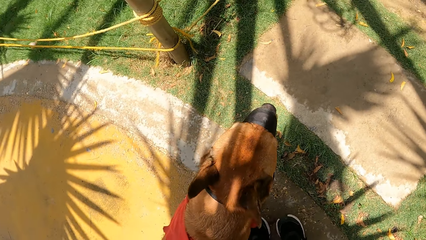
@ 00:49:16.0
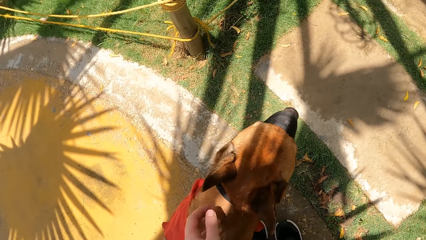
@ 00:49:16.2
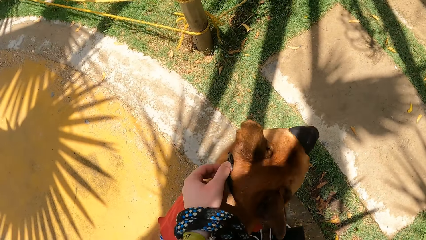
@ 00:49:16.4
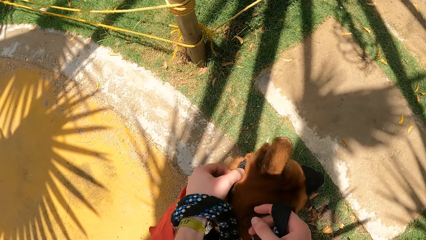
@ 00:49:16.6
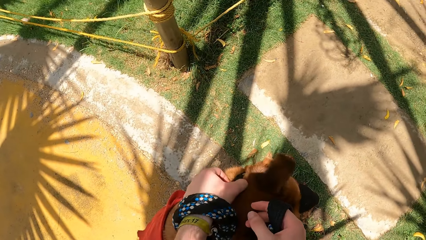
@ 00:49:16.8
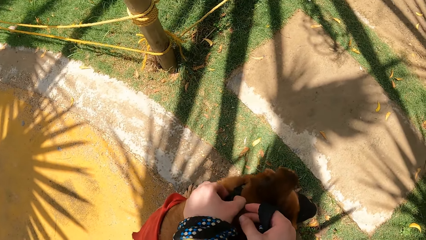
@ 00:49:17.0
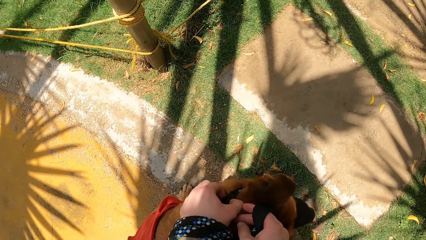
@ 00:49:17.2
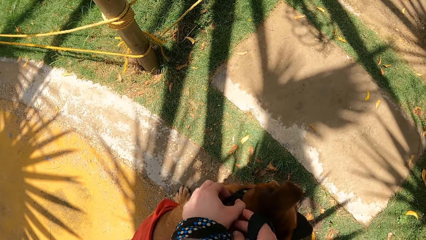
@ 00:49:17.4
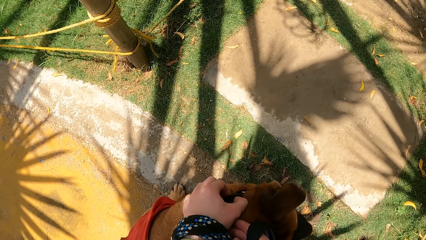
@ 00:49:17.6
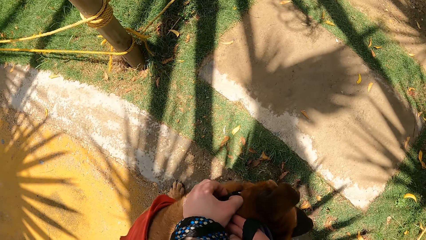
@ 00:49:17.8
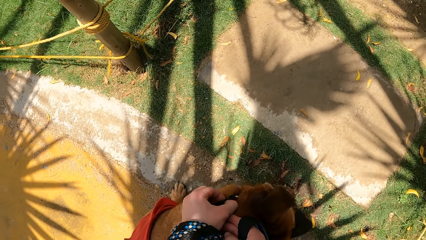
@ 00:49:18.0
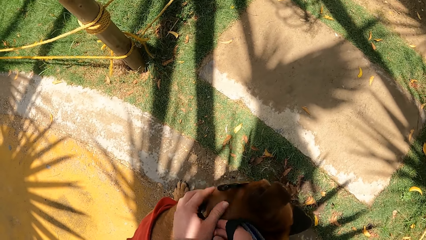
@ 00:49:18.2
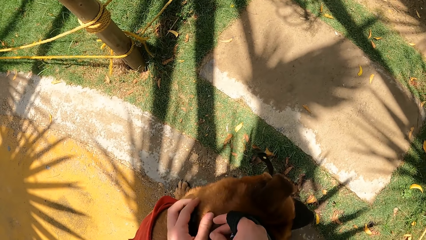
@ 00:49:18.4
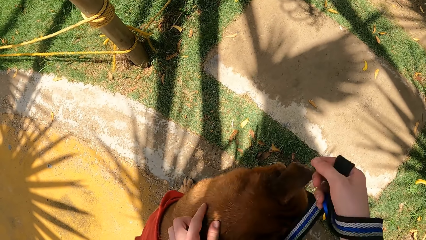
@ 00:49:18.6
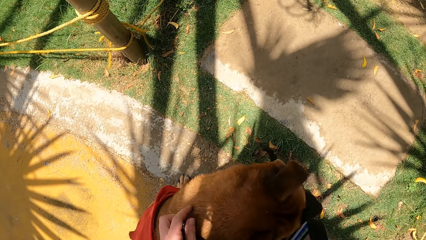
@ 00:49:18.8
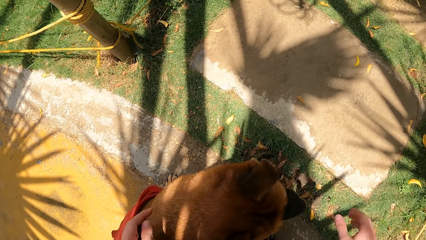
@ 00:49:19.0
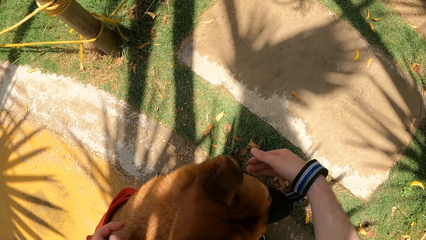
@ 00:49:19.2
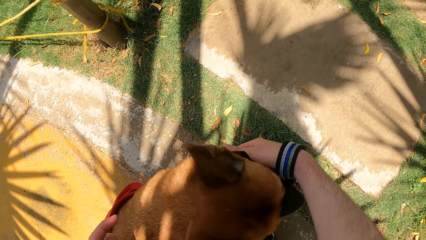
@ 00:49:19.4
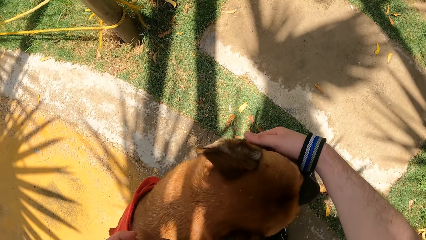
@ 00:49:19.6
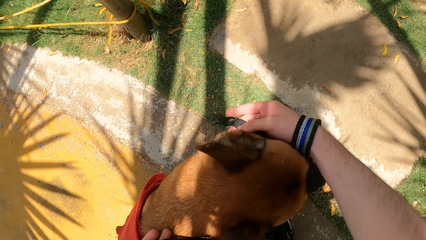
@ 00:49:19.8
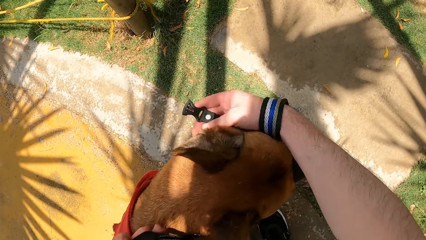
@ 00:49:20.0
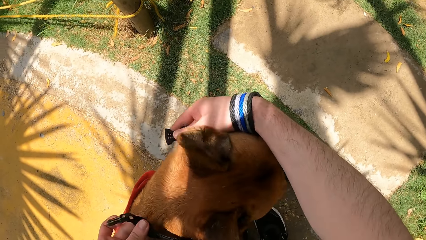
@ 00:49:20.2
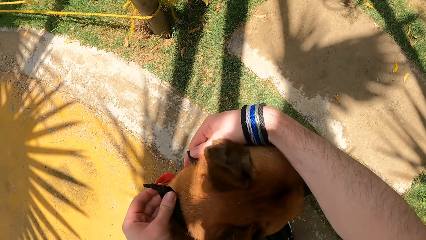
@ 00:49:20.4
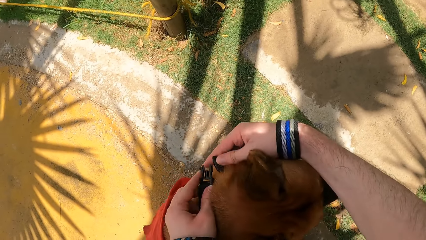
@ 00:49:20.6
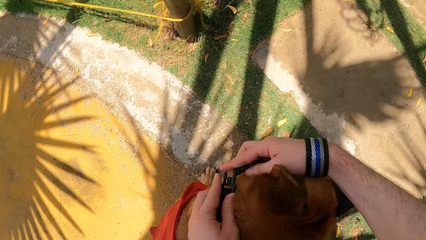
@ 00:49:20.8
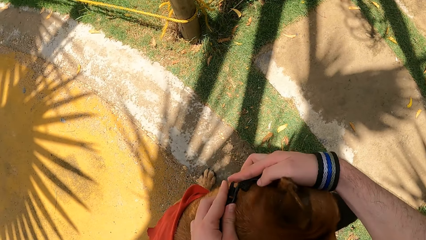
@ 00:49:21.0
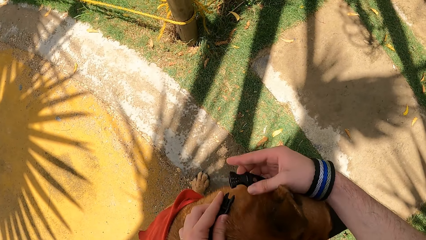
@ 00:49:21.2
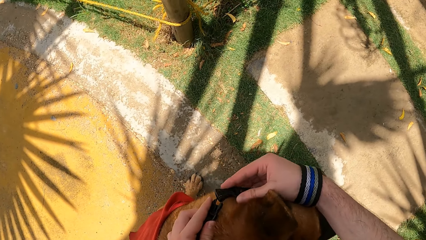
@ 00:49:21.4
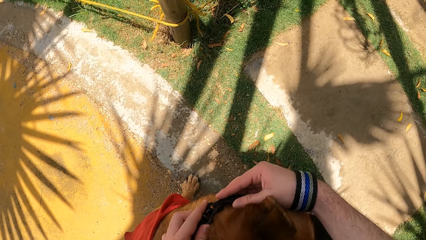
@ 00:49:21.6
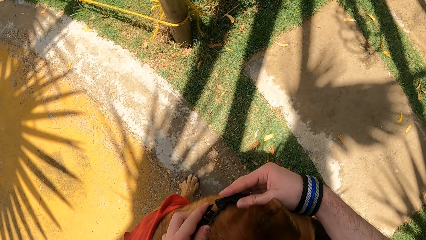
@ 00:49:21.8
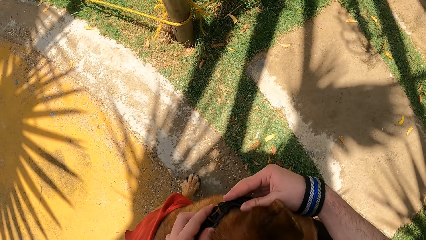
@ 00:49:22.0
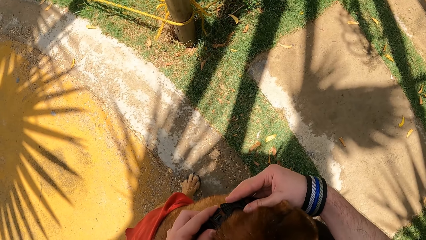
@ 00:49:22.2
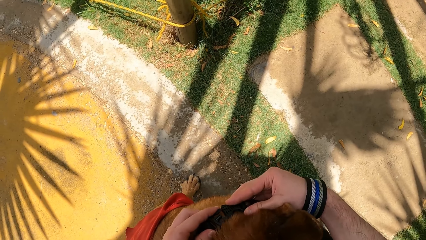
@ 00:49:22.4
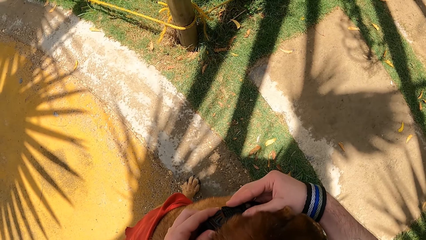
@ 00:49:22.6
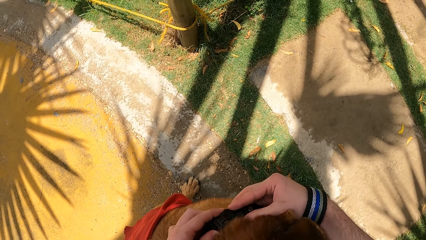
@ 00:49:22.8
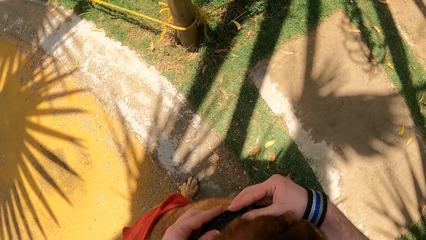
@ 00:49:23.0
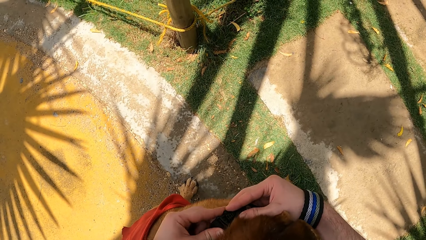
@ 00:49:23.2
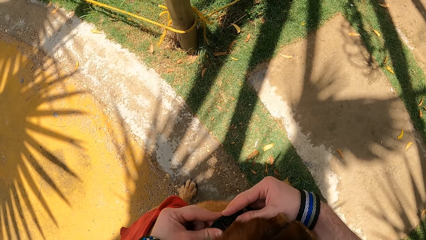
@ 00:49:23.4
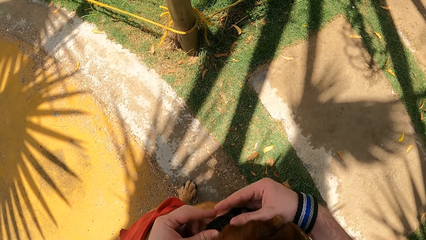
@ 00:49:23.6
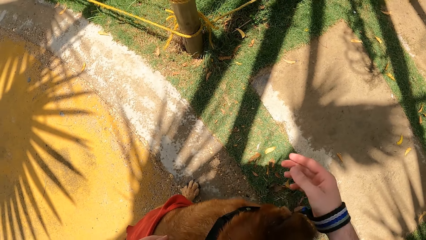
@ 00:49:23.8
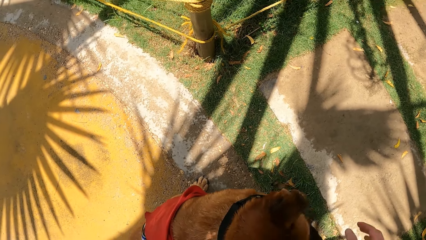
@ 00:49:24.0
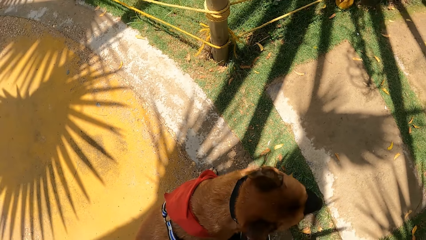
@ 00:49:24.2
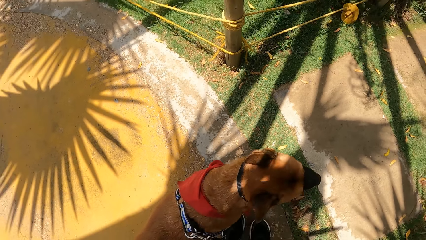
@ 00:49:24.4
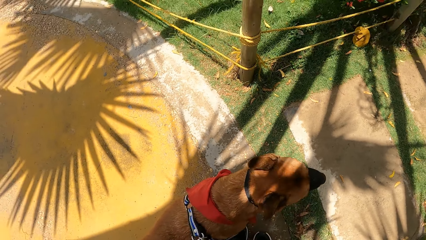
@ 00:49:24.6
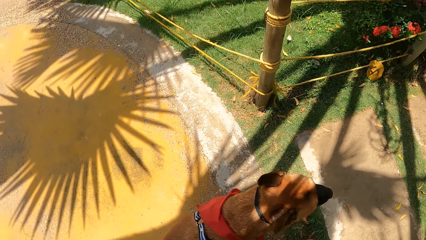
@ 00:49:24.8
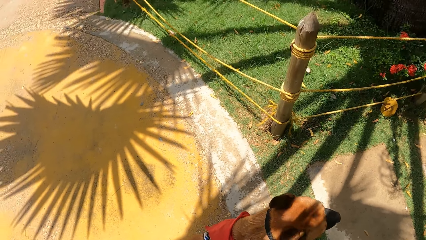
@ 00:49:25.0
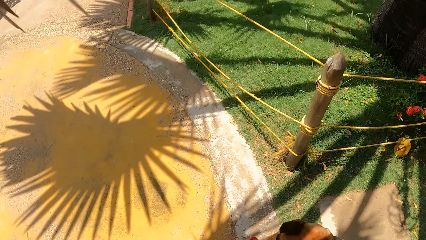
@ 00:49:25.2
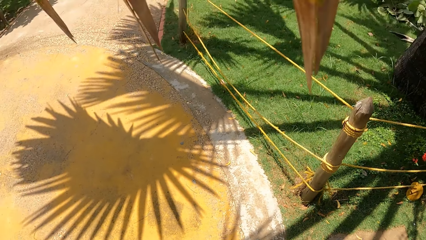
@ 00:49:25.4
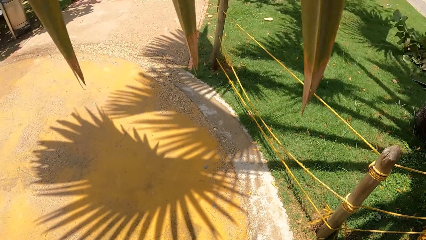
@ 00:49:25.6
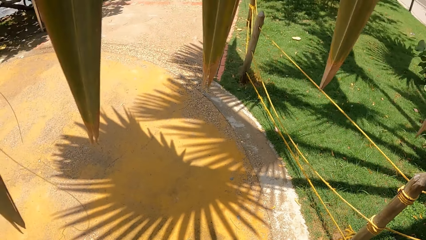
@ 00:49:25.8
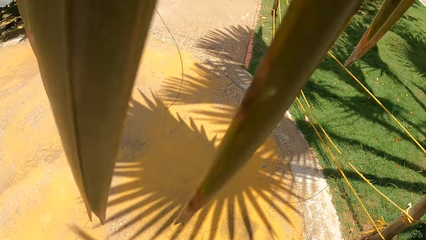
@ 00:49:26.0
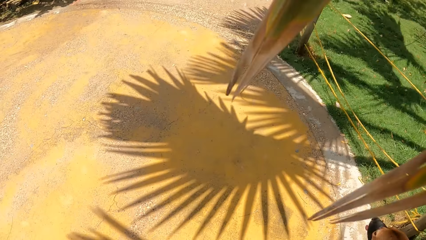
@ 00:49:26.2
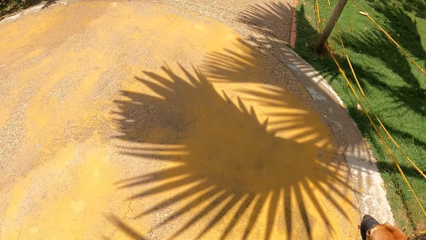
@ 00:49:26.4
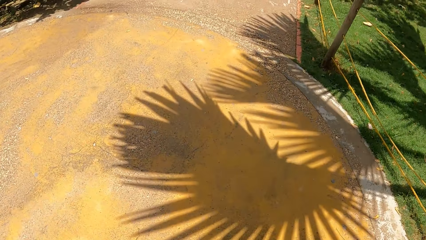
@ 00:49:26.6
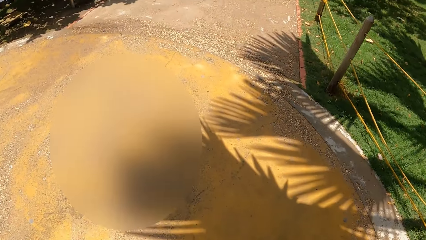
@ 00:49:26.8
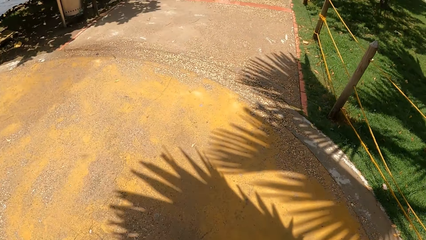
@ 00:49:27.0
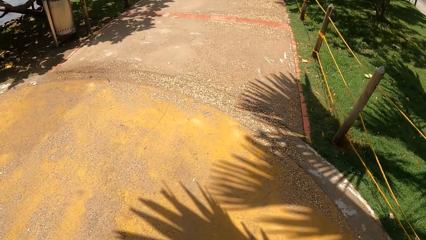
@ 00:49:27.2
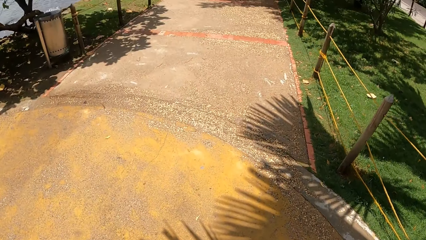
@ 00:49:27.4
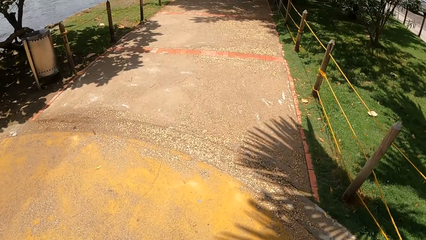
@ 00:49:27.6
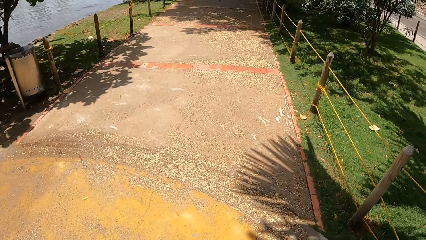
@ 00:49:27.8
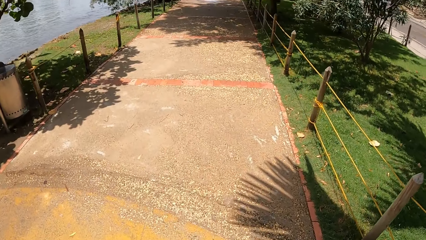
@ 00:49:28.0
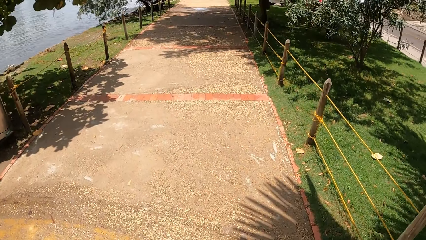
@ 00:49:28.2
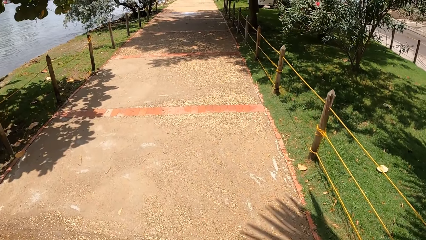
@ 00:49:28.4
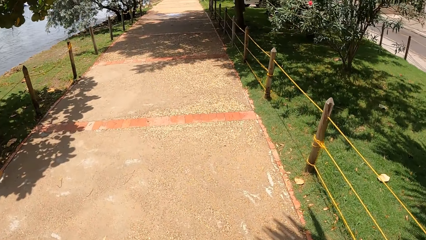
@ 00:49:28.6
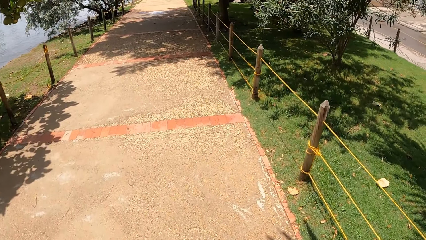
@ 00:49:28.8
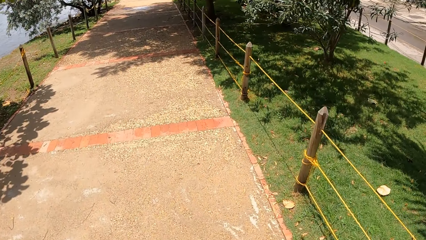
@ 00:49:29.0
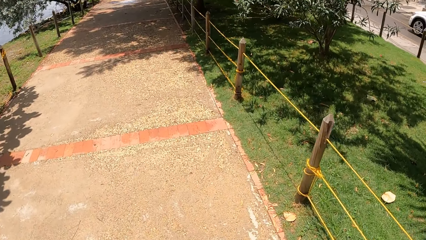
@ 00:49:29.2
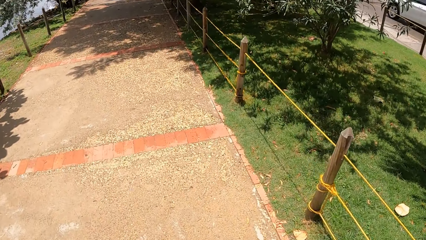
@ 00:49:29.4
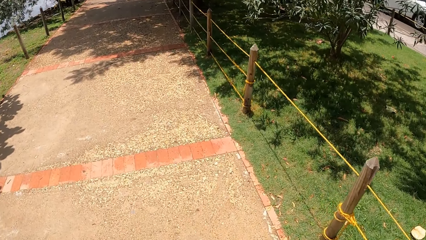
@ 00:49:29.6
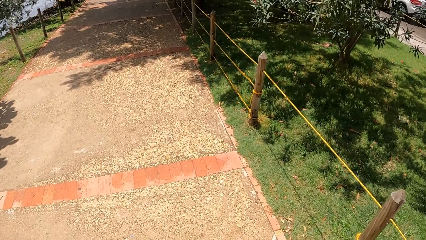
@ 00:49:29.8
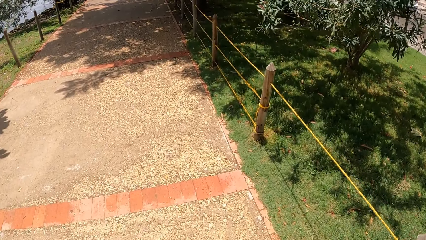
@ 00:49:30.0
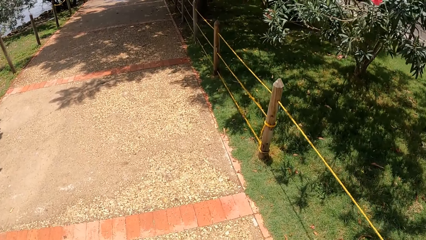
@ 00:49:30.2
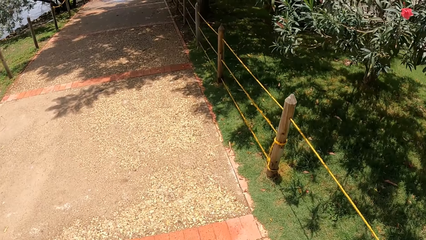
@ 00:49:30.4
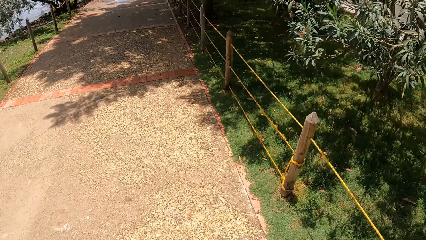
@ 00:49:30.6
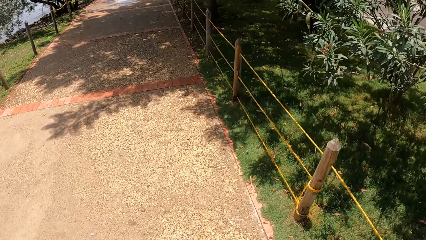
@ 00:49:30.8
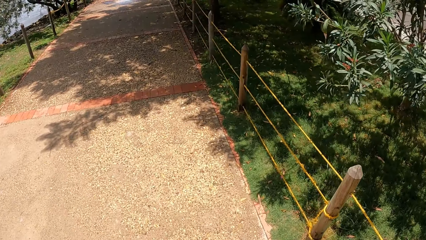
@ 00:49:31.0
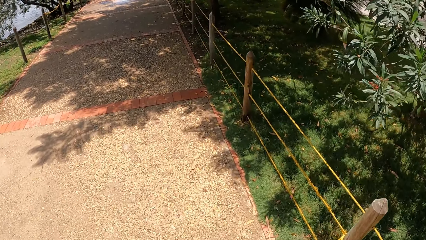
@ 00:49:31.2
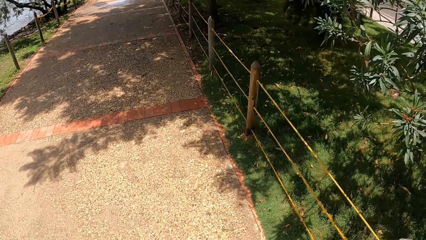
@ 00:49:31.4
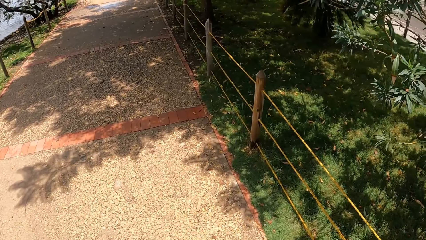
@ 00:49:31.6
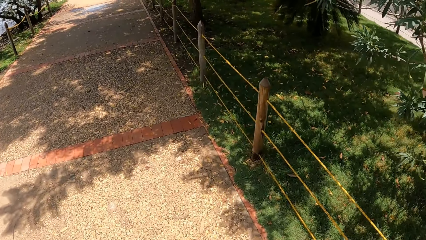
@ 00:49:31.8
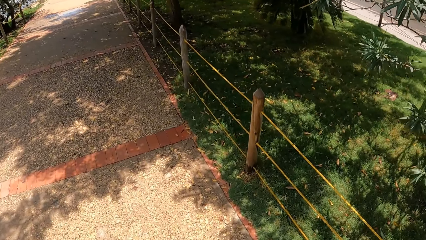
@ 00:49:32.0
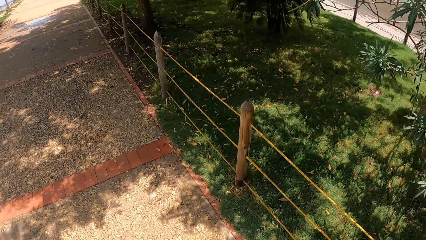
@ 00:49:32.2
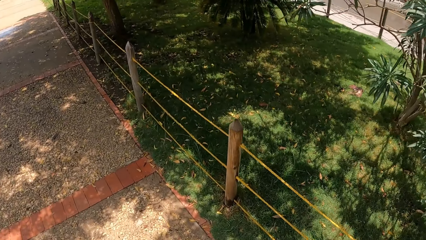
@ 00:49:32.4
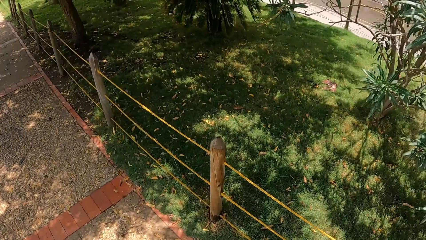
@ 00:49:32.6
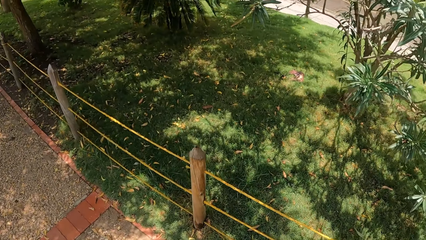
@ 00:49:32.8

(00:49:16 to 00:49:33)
The camera wearer opens the dog's muzzle. They tie the muzzle on the dog. They walk the dog on the pavement.
